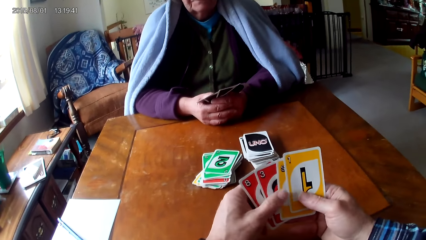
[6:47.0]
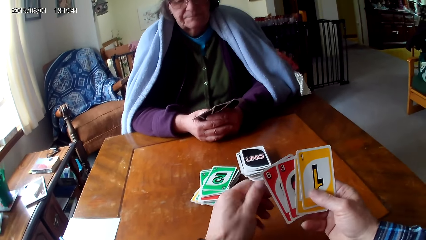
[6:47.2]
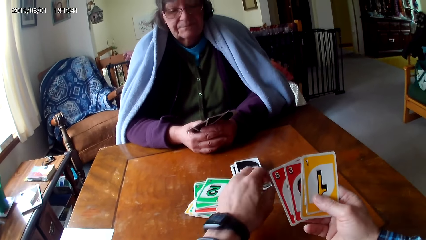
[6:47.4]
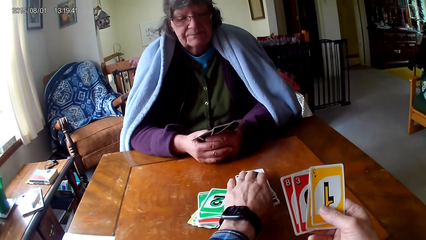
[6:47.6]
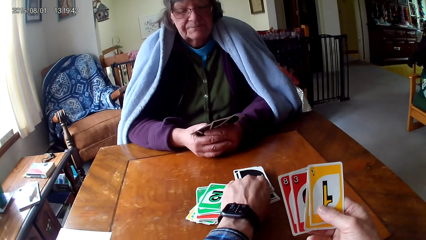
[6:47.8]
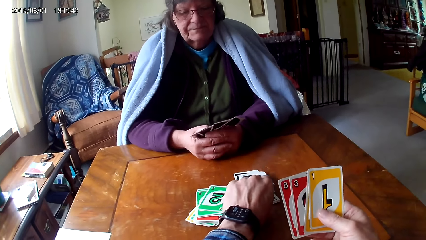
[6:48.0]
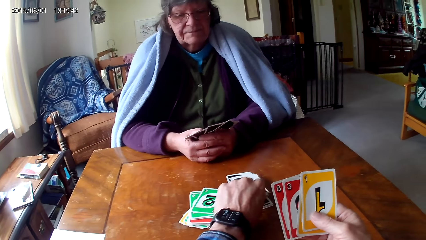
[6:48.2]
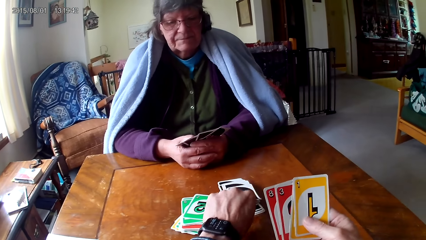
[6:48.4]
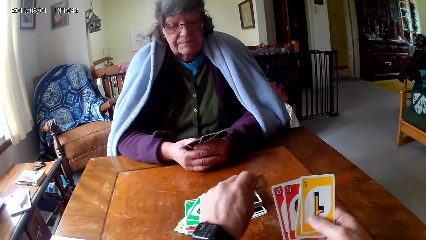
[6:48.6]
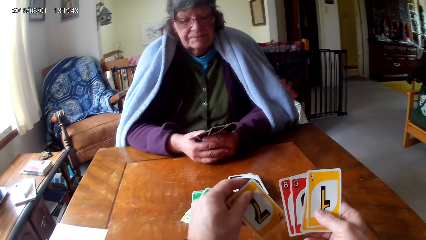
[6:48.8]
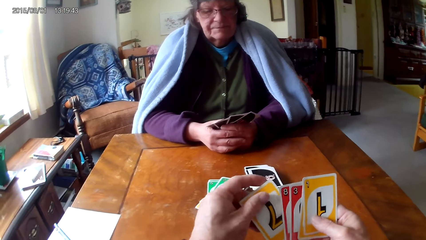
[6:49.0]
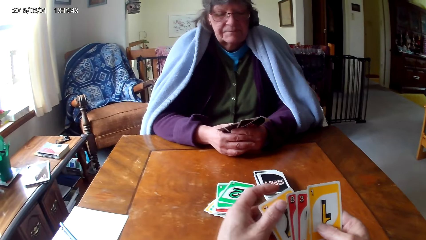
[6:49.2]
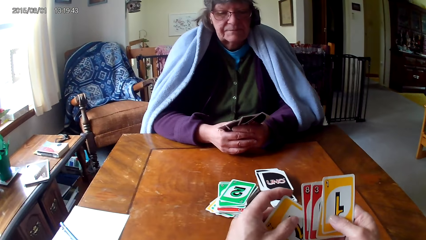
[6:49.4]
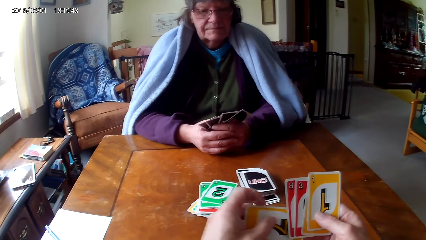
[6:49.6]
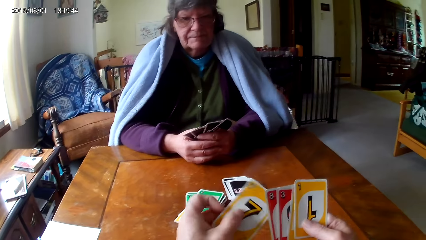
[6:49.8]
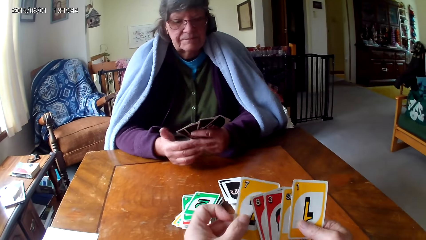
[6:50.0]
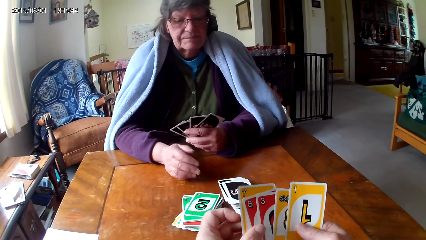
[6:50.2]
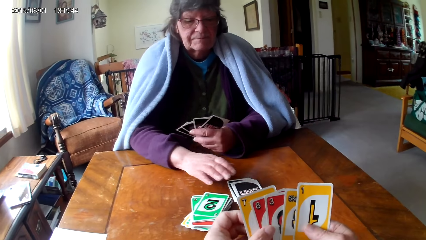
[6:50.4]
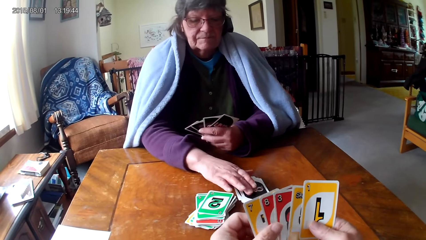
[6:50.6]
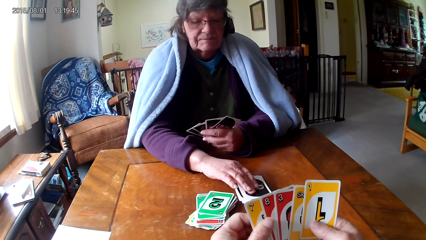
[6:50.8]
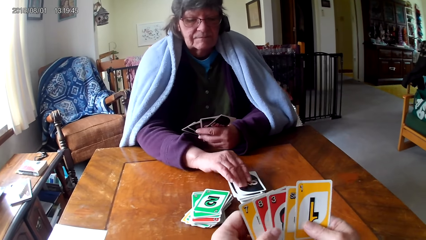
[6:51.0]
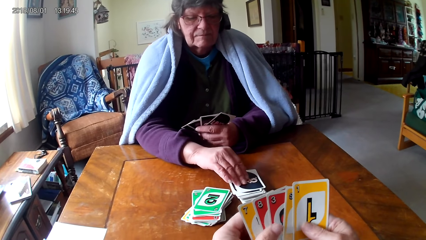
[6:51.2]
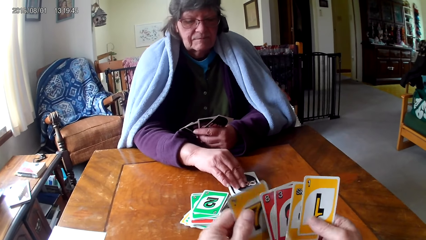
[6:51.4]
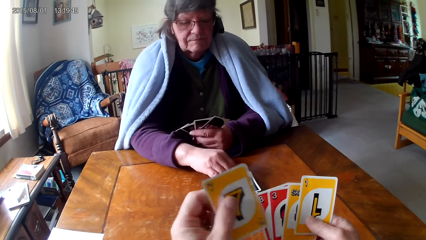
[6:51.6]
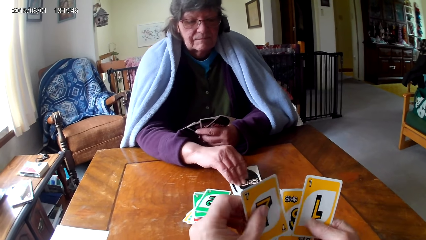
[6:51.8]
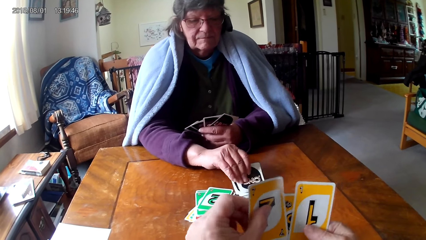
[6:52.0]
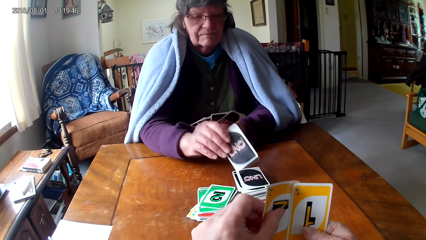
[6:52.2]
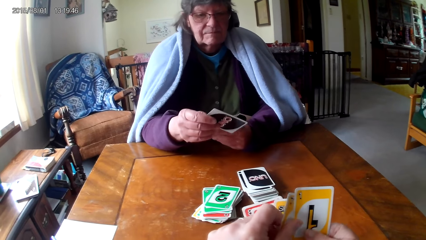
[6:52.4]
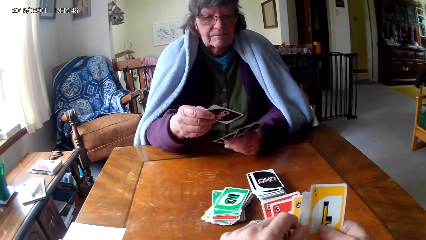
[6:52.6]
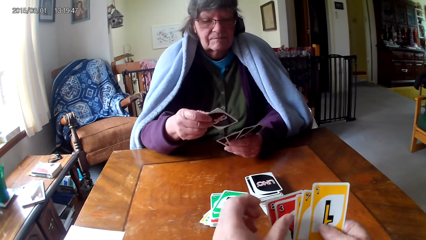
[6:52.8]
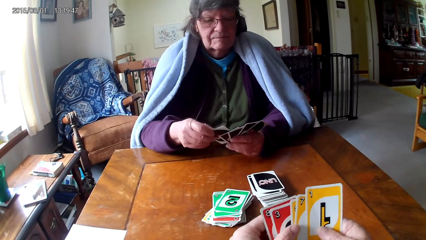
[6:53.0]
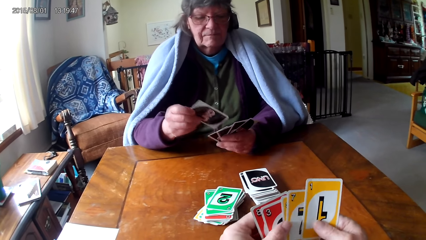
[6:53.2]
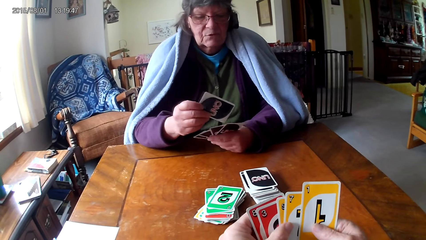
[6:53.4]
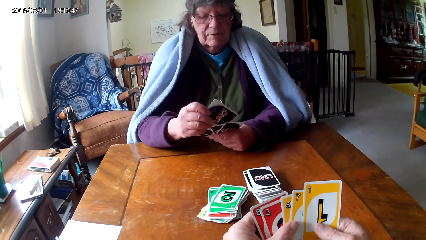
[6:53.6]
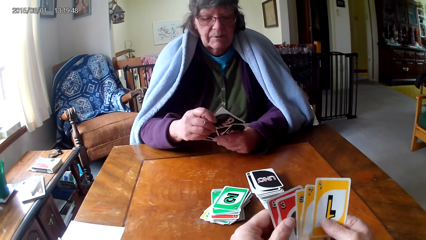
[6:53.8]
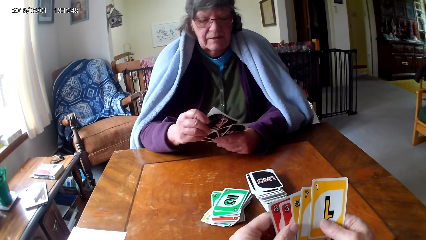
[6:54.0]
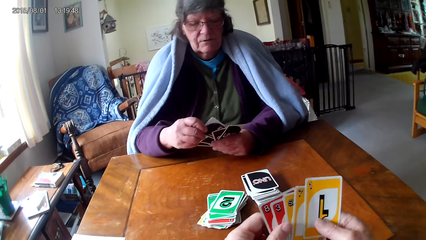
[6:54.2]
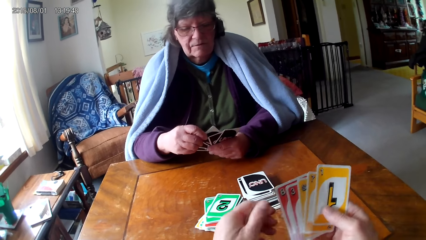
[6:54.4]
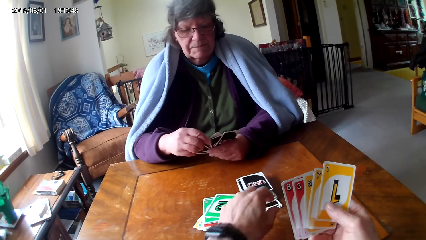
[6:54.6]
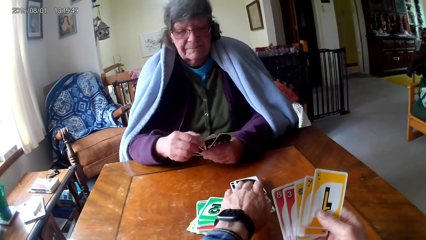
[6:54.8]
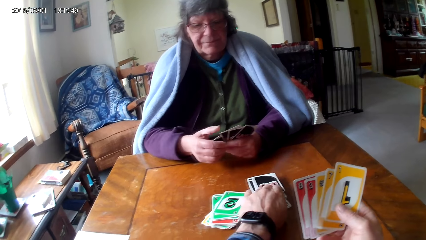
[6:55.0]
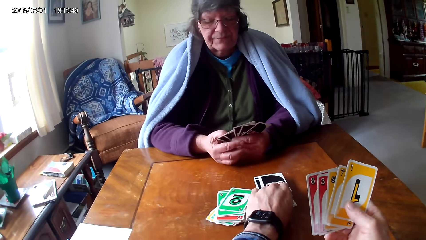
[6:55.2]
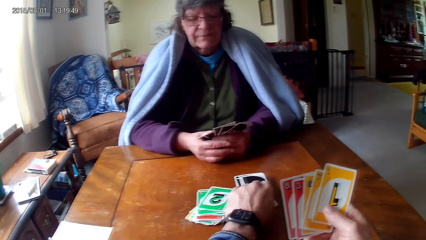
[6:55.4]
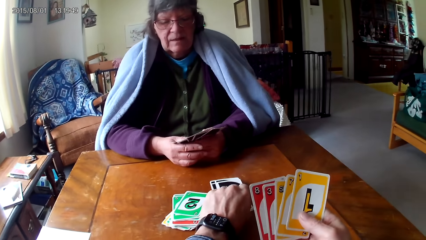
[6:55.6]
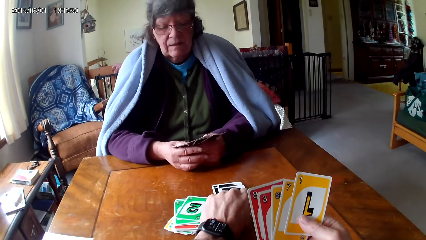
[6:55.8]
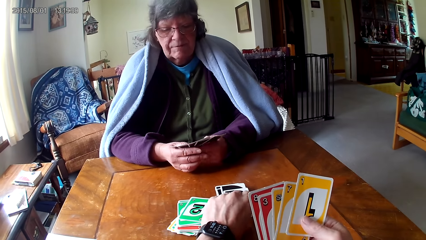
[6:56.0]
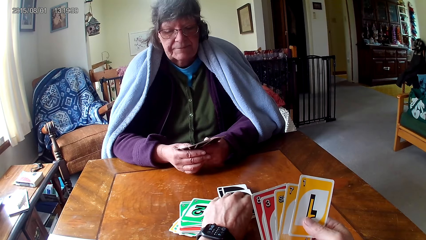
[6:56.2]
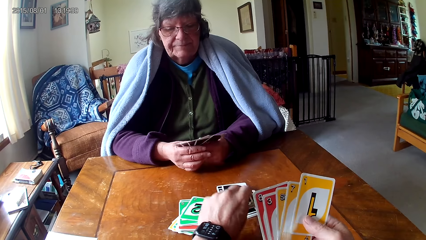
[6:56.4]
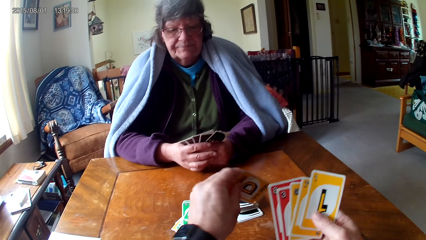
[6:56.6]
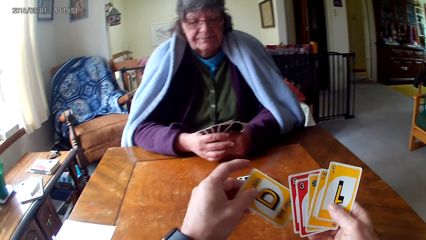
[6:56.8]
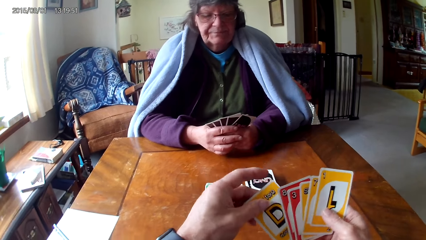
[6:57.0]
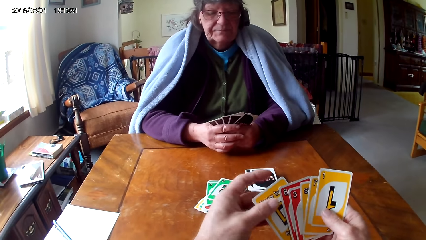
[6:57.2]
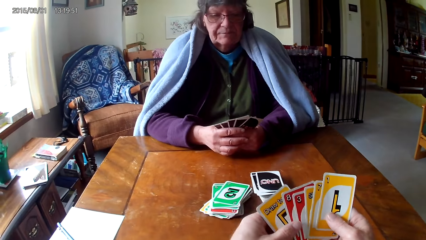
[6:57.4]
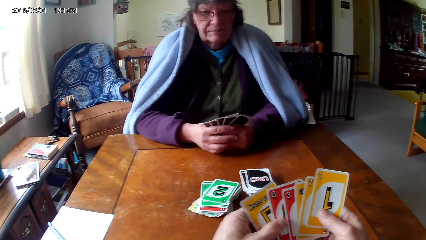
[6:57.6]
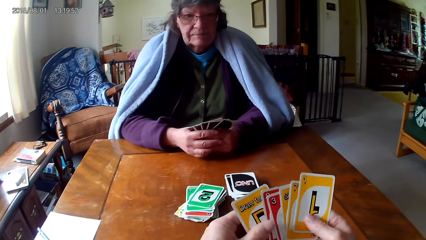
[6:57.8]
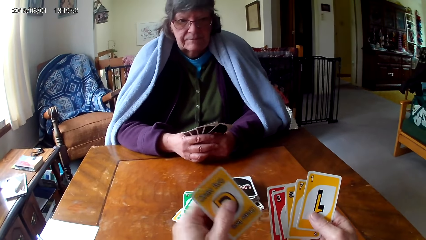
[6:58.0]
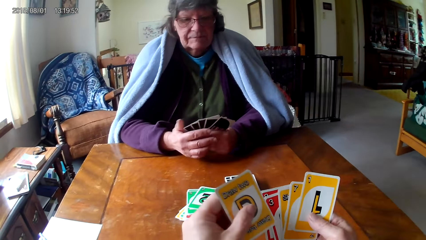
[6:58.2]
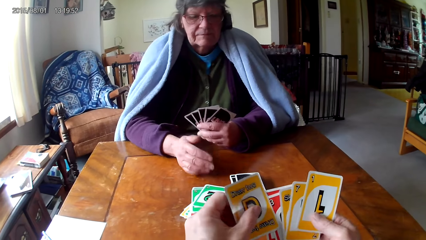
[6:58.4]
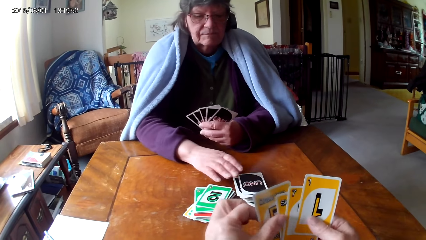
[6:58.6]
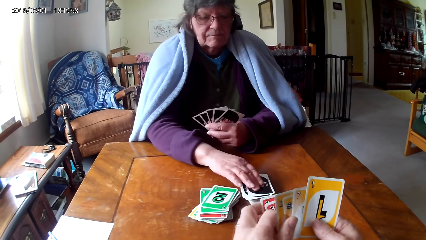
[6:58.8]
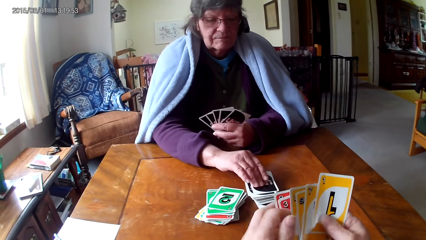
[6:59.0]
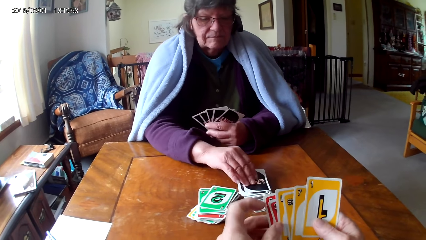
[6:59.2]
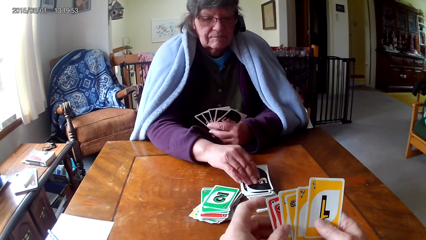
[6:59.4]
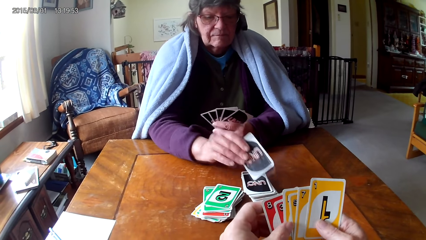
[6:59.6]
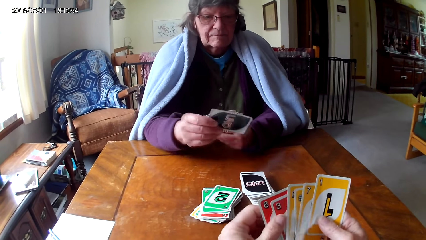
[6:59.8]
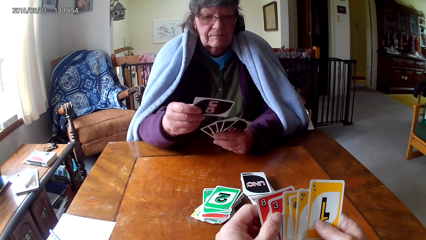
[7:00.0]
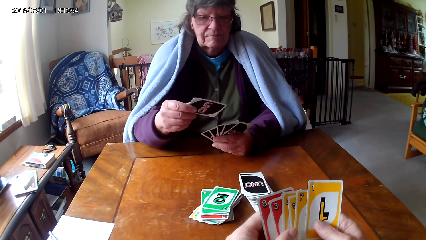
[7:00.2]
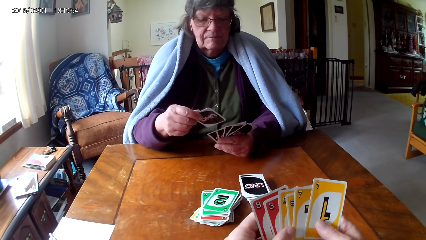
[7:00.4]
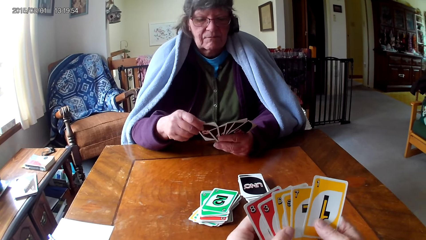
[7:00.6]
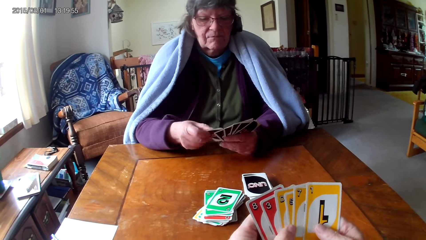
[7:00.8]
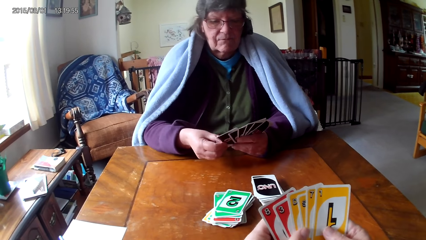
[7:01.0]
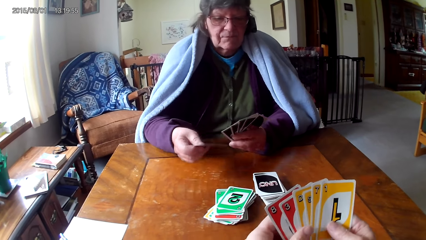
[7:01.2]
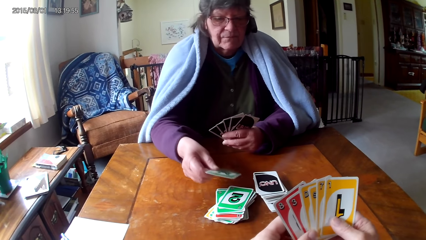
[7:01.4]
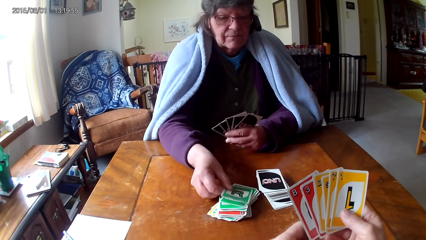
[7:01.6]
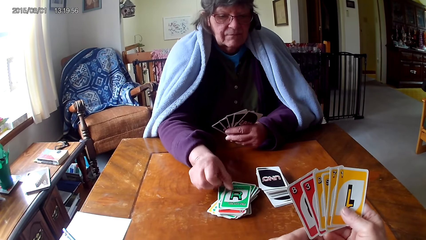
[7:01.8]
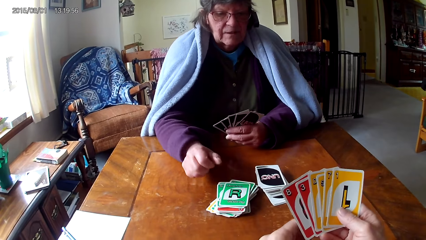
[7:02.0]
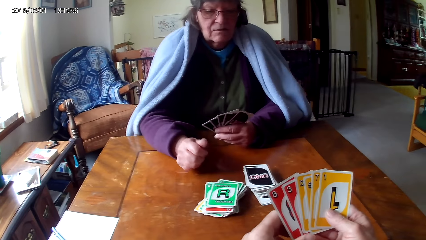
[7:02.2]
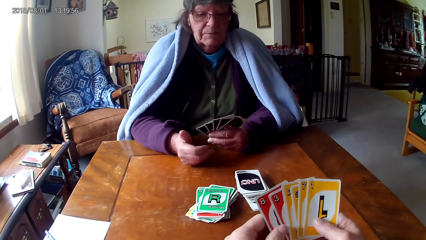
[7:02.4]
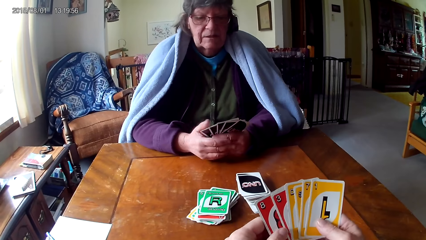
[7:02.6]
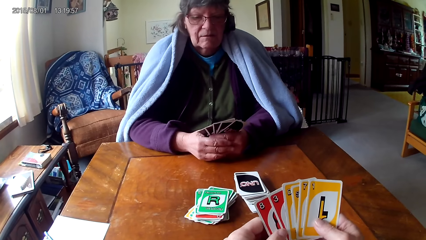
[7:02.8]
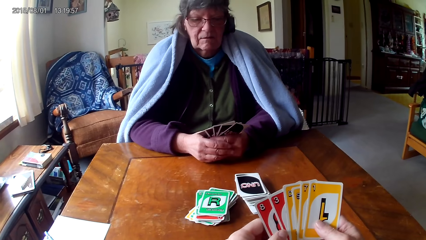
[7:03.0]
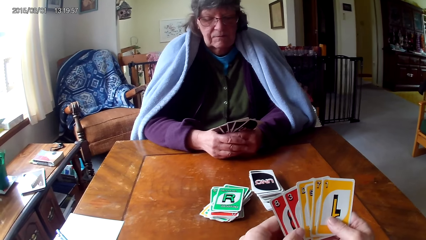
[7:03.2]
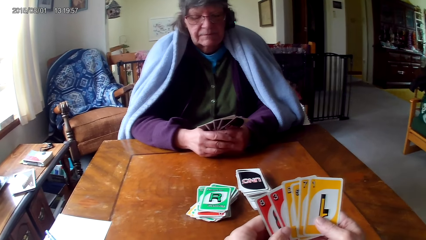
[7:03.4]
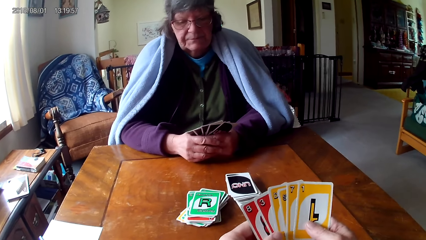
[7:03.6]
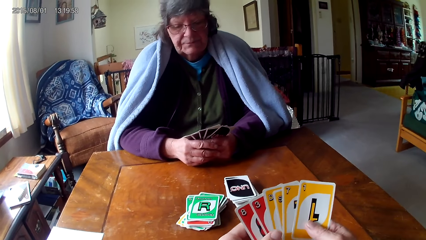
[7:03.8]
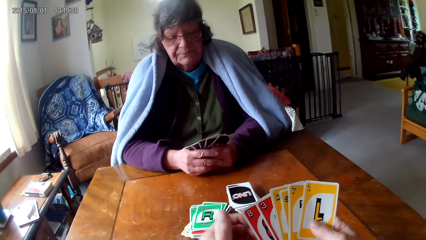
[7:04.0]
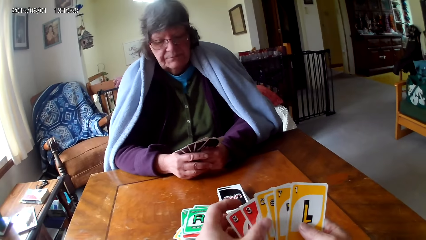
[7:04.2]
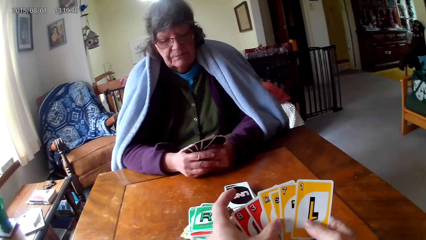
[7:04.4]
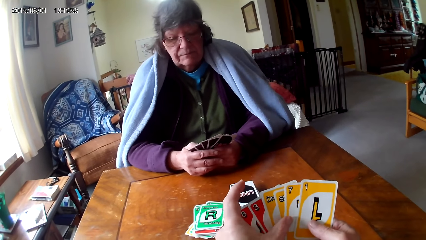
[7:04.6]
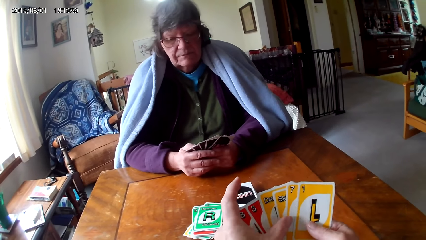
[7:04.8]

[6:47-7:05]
The camera wearer picks a card on a table and puts a card between other cards. A woman picks a card on the table and puts the card between other cards. The camera wearer picks a card on the table. They hold cards with hands and put a card between other cards. The woman picks a card on the table, puts the card between other cards and places the card on the table.
